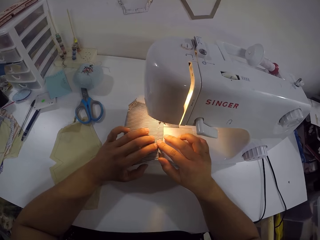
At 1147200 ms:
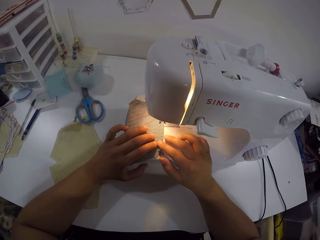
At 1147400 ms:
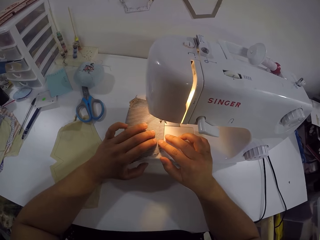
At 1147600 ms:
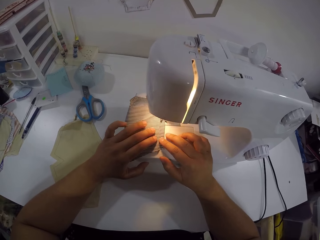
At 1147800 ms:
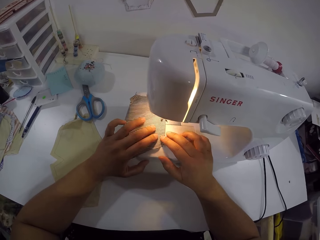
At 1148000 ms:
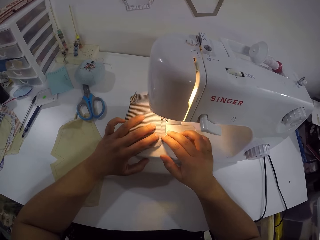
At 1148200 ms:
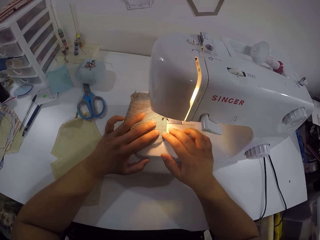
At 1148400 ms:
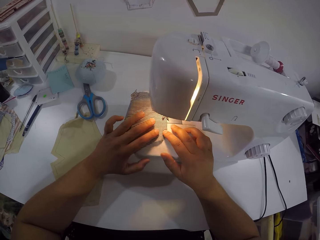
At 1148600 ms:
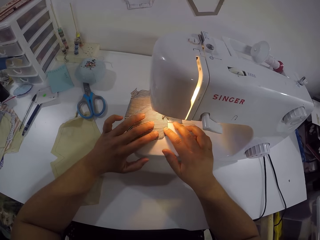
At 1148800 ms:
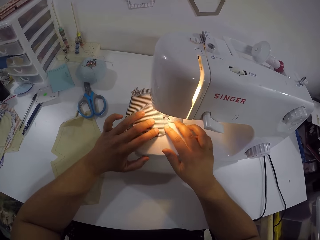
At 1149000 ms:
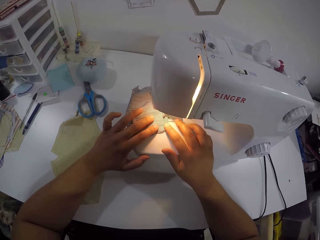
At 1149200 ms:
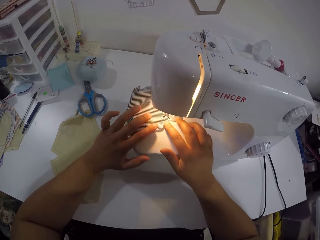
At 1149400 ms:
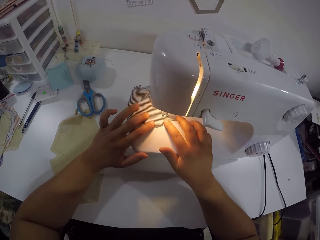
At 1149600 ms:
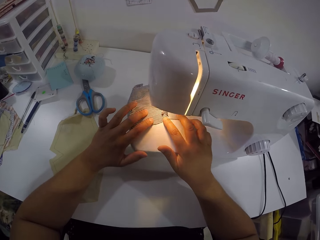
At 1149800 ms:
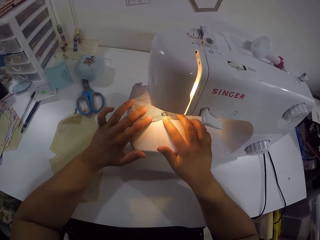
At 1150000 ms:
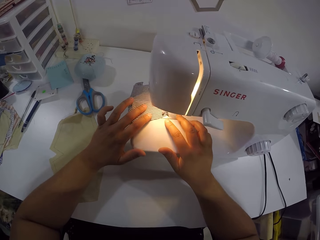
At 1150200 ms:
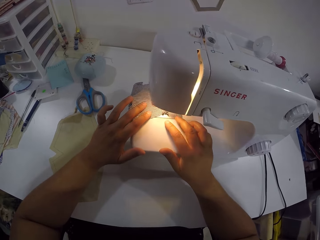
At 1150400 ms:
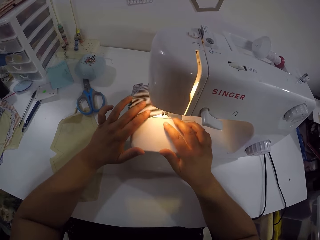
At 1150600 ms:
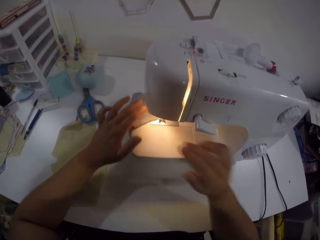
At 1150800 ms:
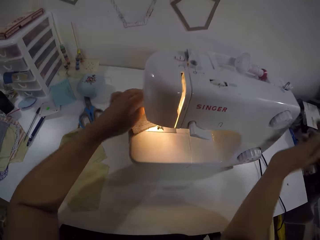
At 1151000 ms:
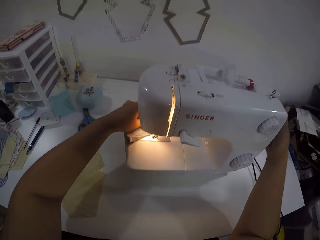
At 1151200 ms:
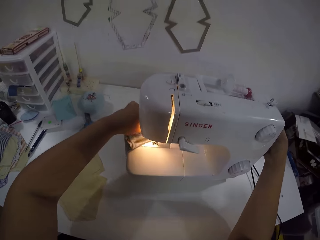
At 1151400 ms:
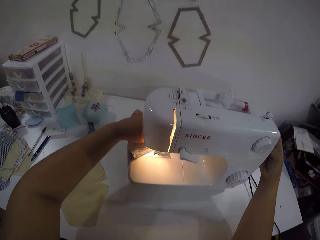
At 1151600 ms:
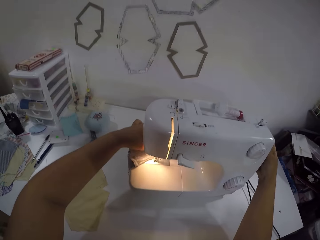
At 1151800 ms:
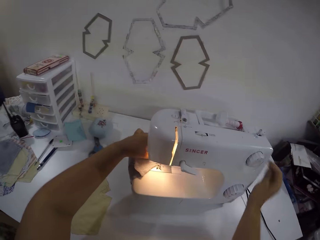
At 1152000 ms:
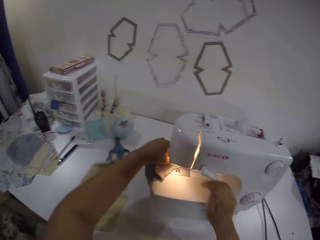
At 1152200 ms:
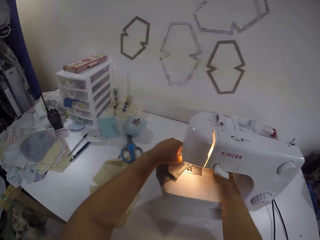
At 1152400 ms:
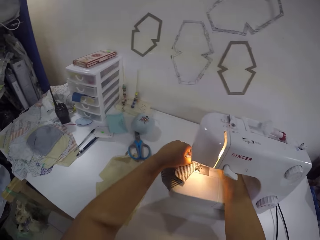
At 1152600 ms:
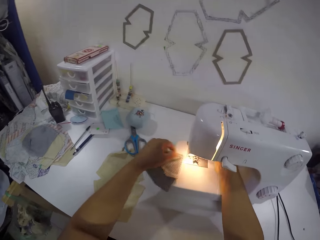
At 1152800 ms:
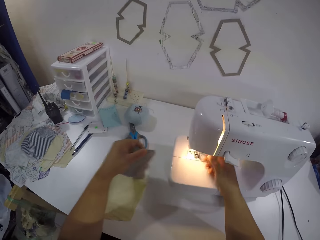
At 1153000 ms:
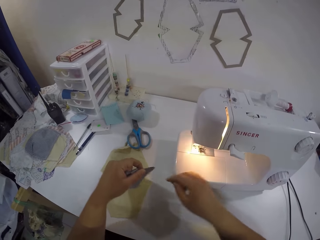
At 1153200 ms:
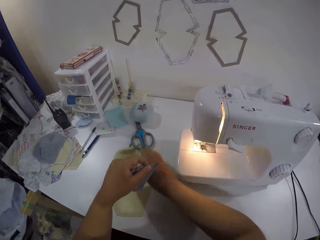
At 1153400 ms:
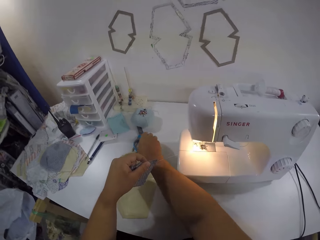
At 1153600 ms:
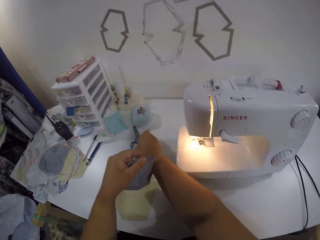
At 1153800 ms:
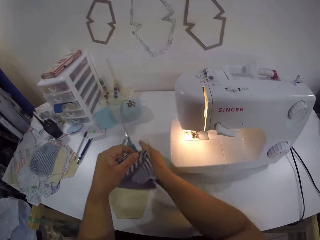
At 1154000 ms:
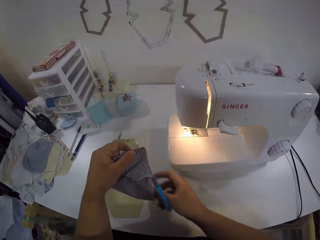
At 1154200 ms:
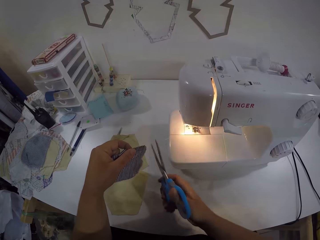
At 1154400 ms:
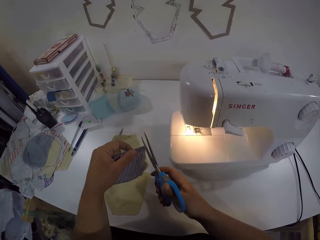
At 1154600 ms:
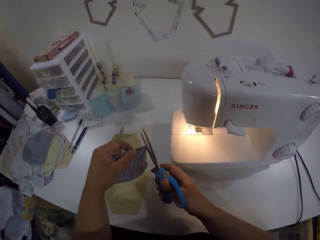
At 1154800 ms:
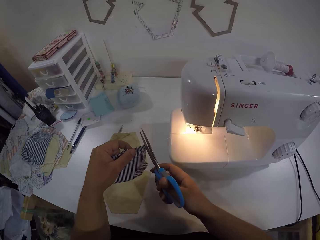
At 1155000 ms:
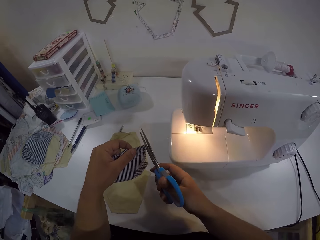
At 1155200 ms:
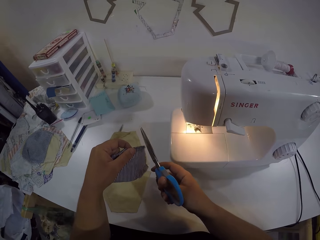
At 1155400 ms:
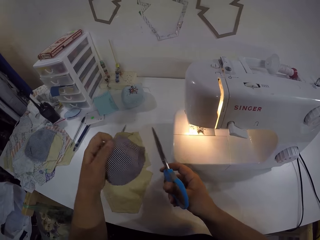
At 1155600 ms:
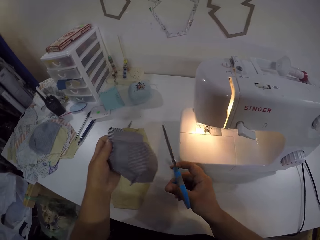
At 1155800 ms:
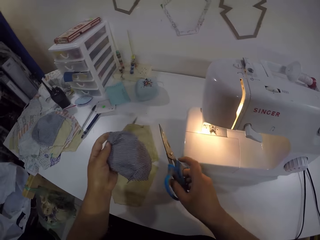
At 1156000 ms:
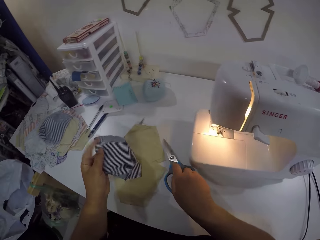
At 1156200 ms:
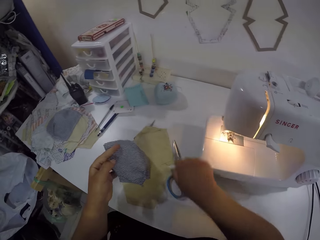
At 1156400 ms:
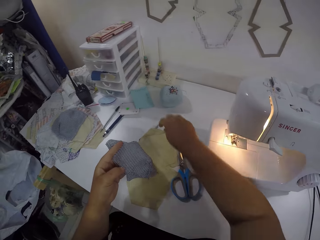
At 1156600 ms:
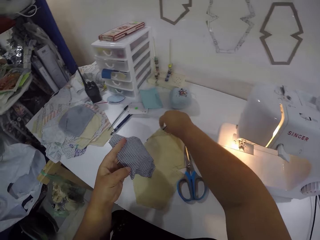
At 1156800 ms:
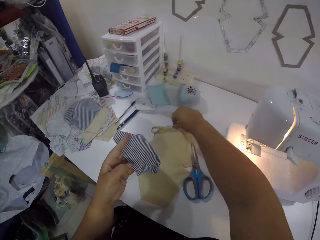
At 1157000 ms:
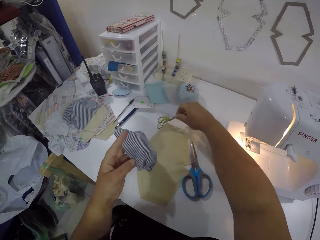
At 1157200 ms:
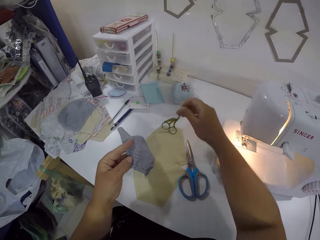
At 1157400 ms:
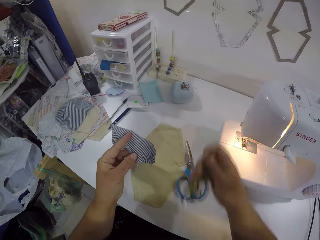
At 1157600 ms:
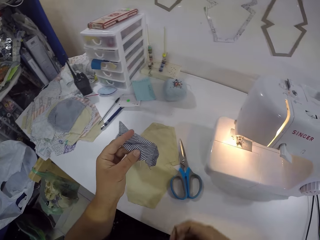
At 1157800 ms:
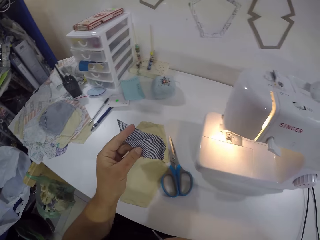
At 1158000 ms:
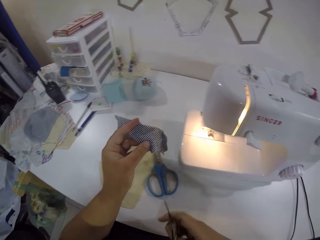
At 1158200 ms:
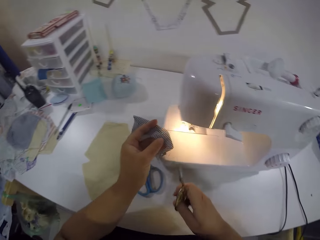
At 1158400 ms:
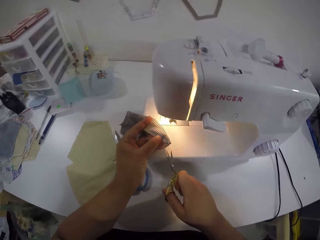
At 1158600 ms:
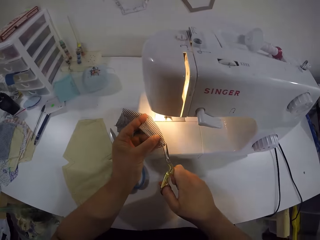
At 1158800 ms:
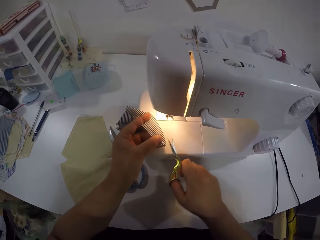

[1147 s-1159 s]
The camera wearer holds the cloth with both hands. She touches the side of the sewing machine with her right hand. She puts her right hand under the sewing machine. She removes the cloth from the sewing machine with her left hand. She picks a pair of scissors from the table with her right hand. She cuts the thread on the cloth with the scissors in her right hand. She drops the scissors on the table with her right hand. She picks the first pair of scissors from the table with her right hand.

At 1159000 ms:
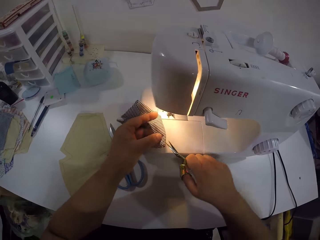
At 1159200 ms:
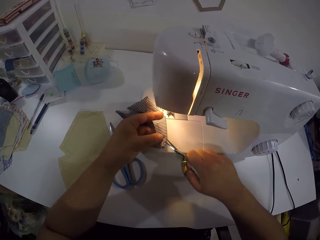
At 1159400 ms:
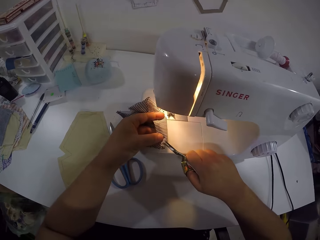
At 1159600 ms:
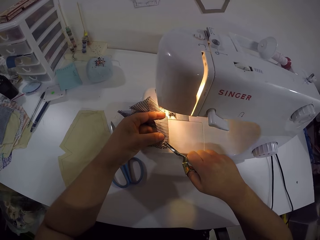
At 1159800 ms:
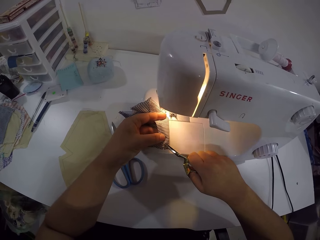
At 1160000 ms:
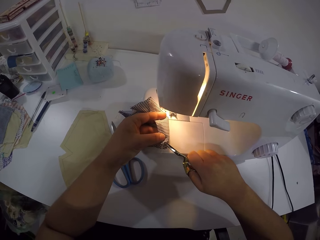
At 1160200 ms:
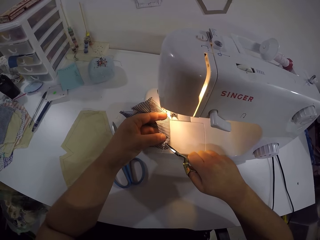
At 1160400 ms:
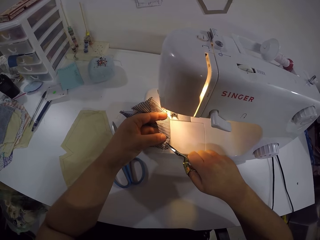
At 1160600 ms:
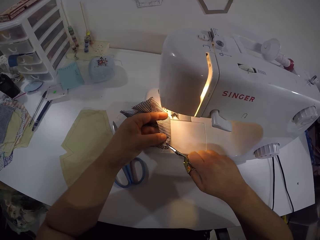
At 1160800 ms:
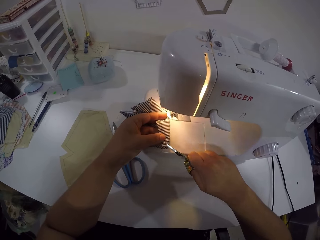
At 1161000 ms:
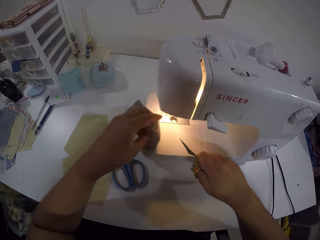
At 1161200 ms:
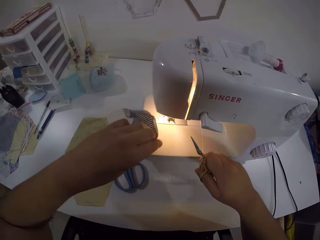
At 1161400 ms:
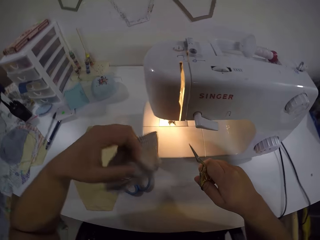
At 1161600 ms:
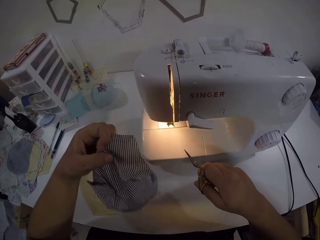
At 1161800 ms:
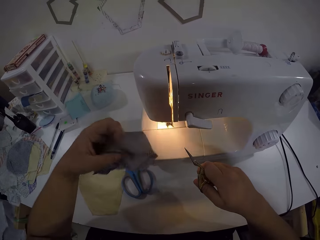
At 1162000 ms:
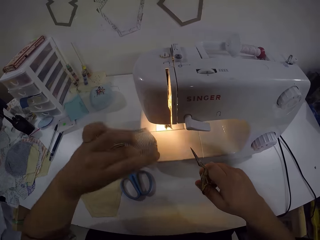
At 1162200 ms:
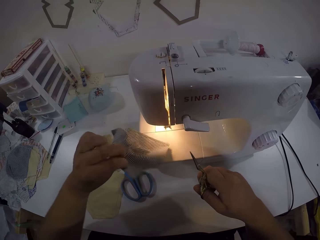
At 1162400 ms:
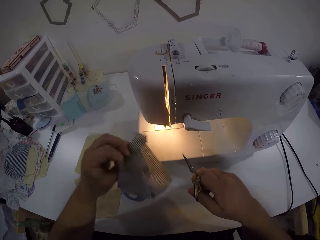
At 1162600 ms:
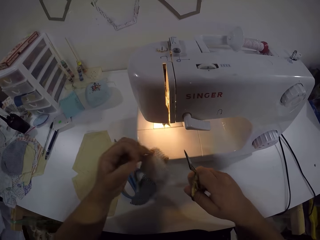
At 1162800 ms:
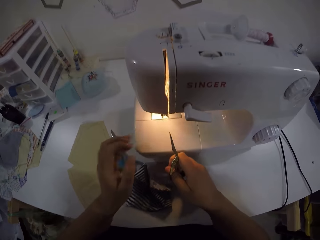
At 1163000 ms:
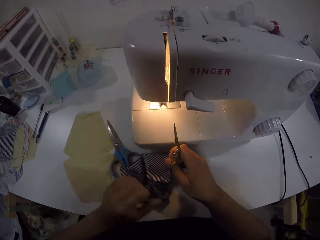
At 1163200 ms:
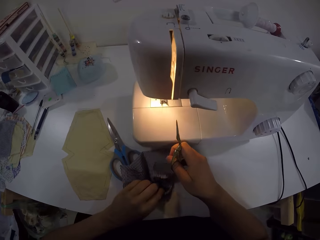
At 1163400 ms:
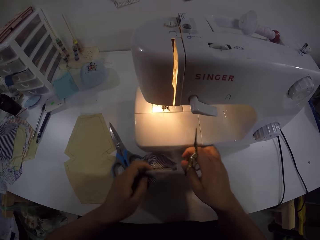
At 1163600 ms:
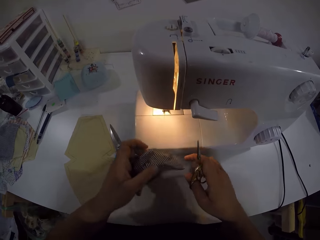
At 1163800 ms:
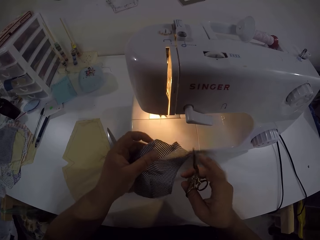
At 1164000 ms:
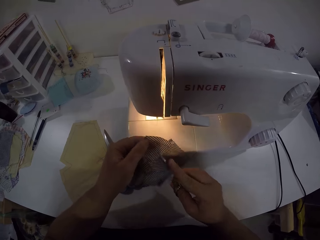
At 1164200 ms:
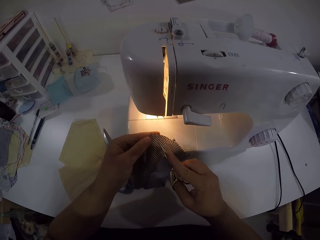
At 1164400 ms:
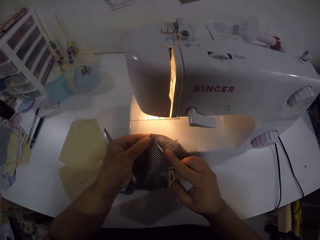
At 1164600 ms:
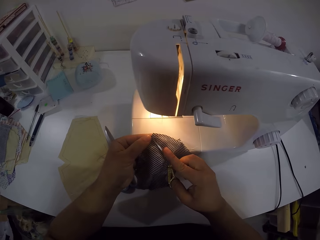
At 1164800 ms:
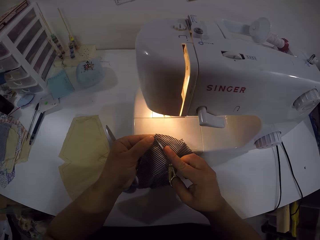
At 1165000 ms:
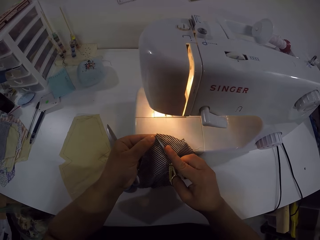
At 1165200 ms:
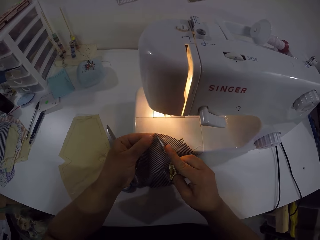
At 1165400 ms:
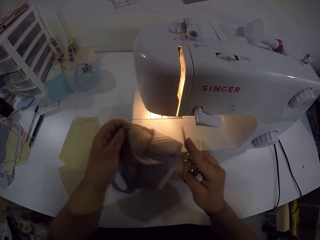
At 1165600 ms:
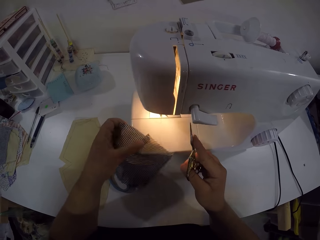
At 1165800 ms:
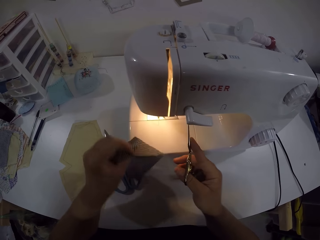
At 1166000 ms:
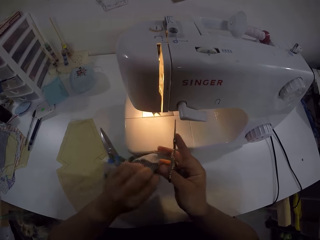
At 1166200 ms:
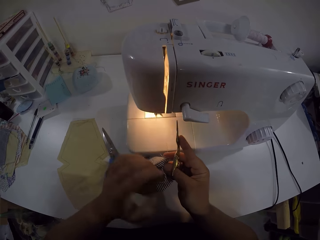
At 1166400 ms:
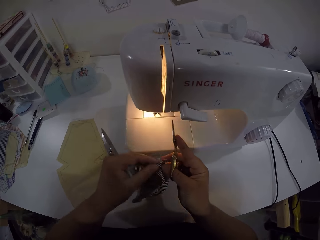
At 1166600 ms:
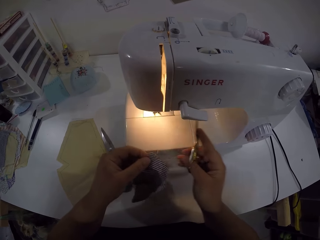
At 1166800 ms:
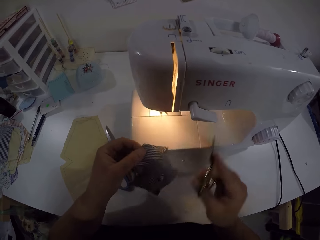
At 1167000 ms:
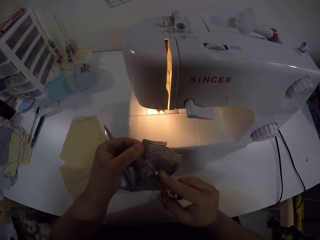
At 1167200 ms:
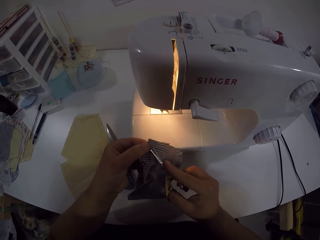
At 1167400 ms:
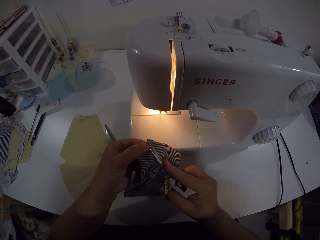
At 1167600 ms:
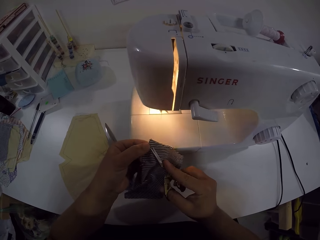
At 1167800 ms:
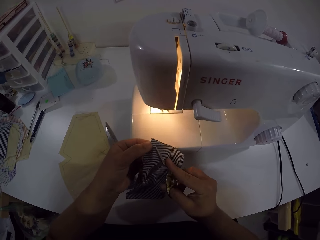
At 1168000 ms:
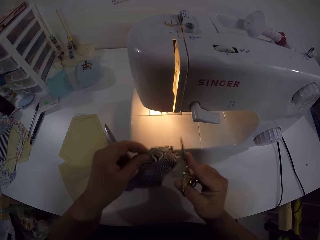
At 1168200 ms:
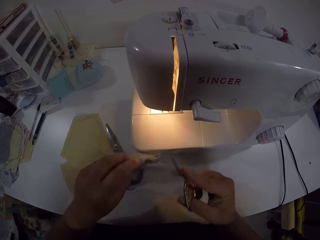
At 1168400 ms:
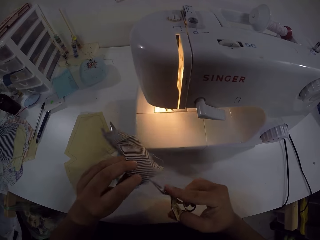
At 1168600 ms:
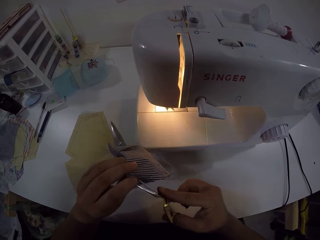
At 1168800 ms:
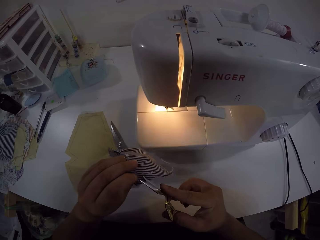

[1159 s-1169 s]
The camera wearer cuts off the thread on the cloth with the scissors in her right hand. She turns the cloth in her left hand. She turns the cloth in her left hand again. She picks the cloth from the table with her left hand. She cuts off the thread on the cloth with the scissors in her right hand. She turns the cloth in her left hand. She cuts off the thread on the cloth with the scissors in her right hand. She turns the cloth in her left hand.
